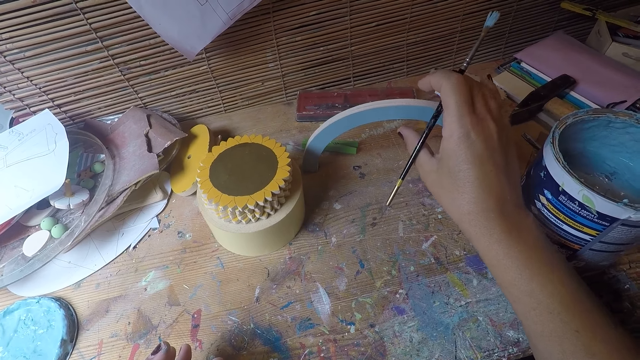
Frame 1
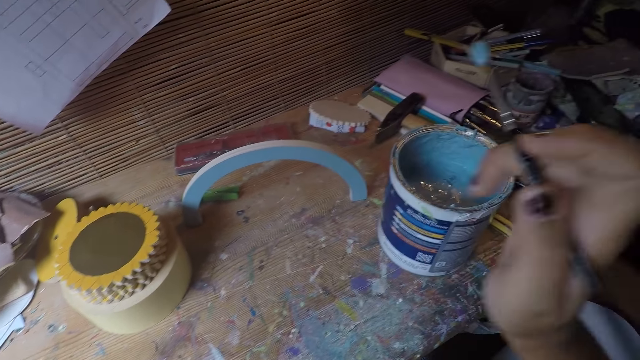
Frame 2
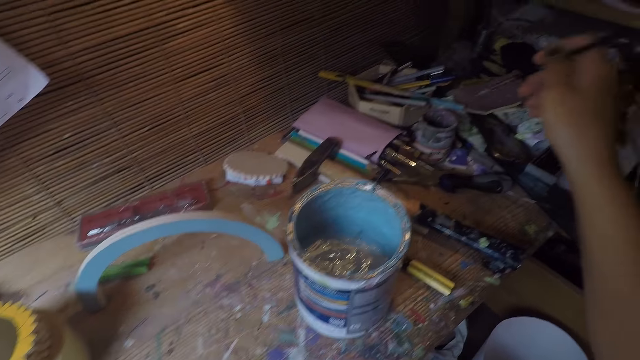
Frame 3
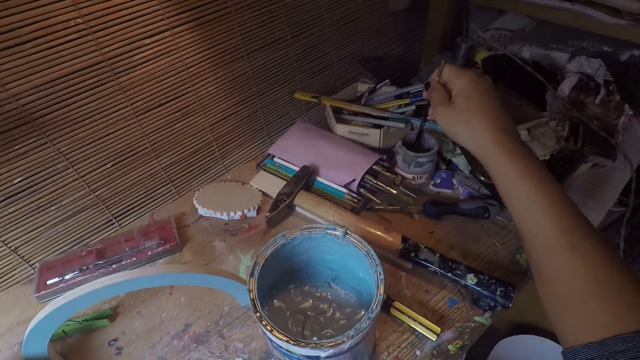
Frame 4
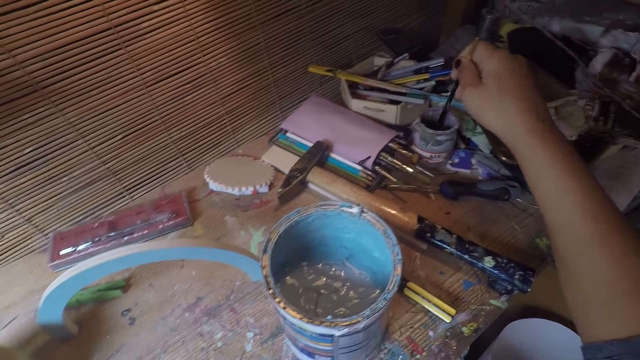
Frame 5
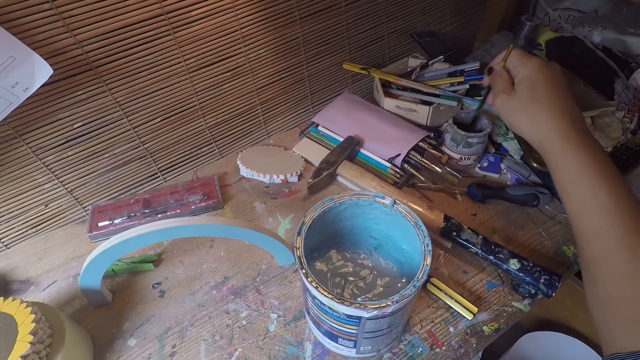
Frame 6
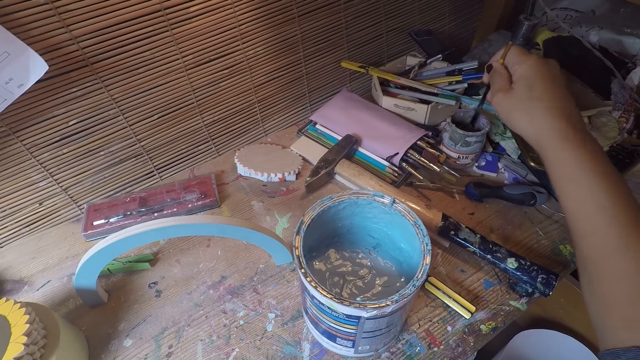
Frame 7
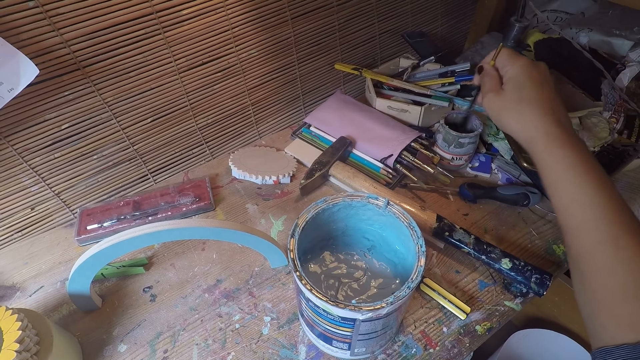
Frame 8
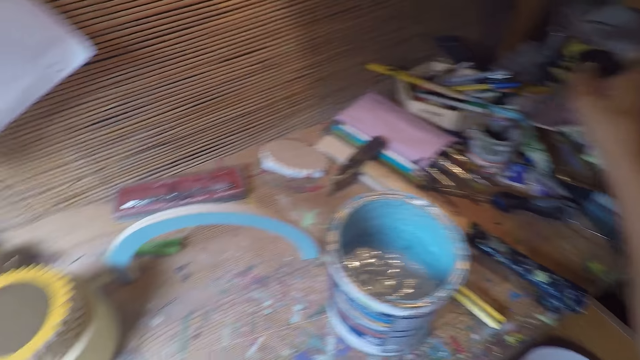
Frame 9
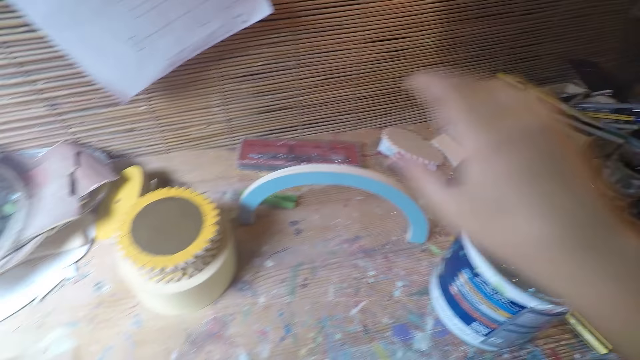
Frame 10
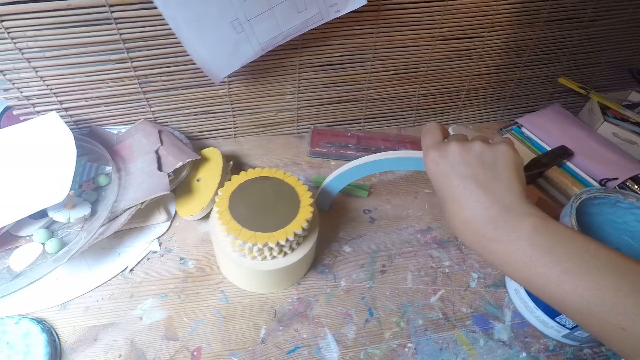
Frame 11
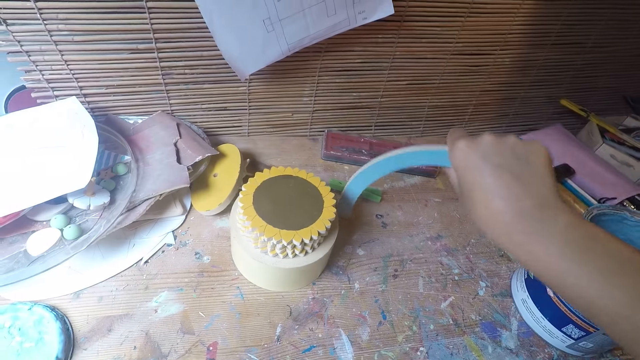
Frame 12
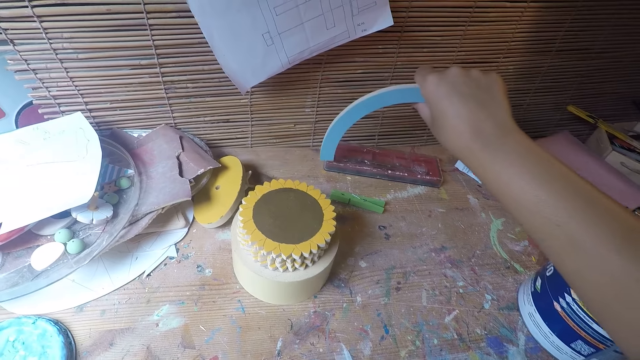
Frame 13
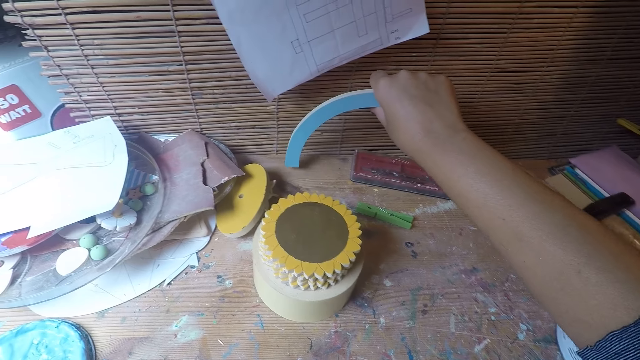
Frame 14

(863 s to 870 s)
The camera wearer dips a brush in a paint container in her right hand. She picks up the table coaster arc from the table with her right hand.

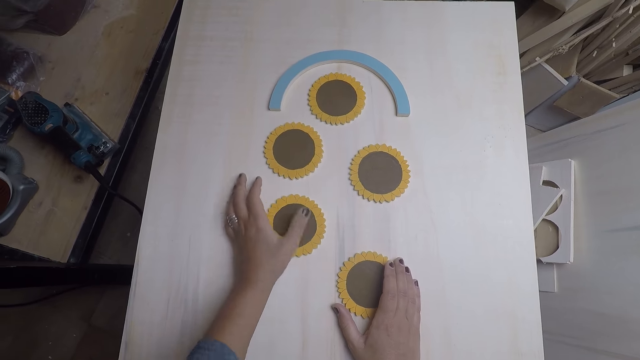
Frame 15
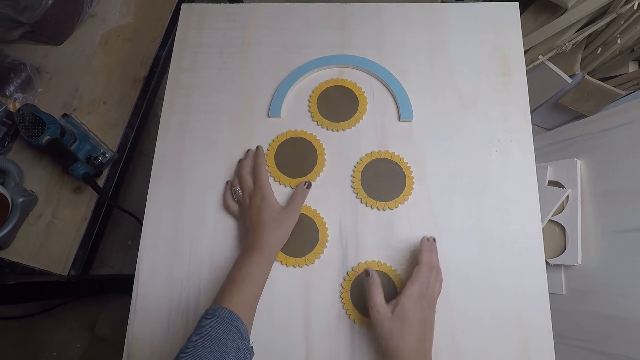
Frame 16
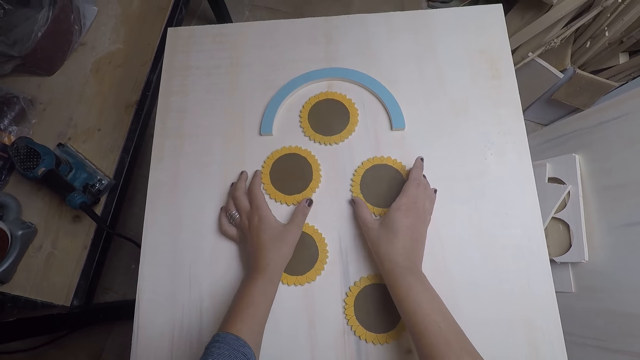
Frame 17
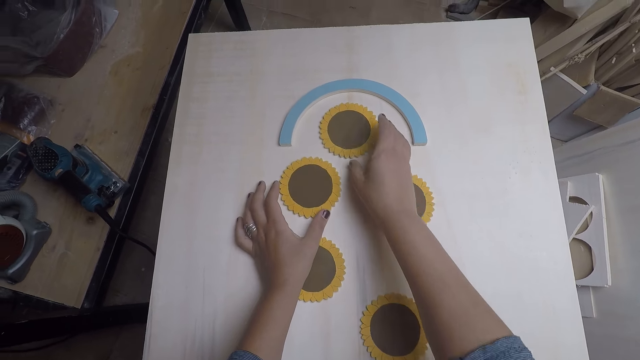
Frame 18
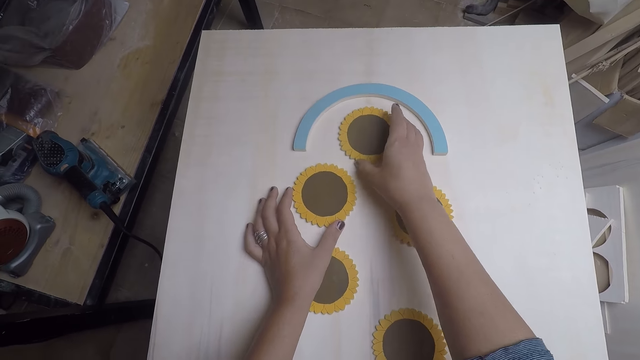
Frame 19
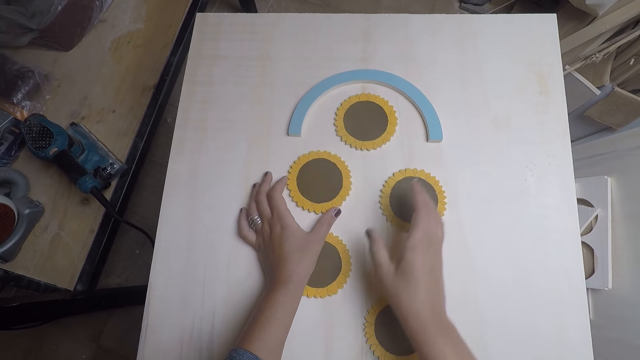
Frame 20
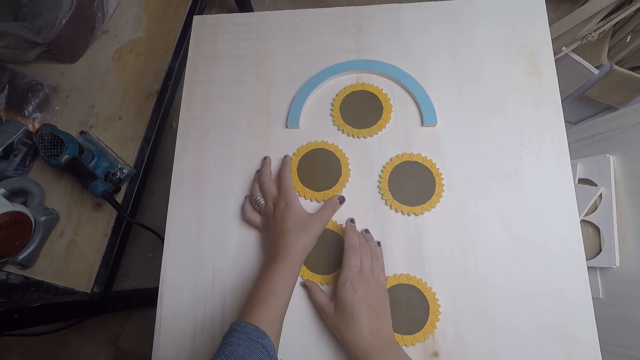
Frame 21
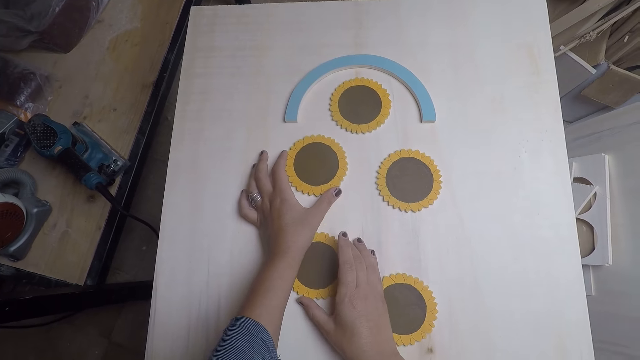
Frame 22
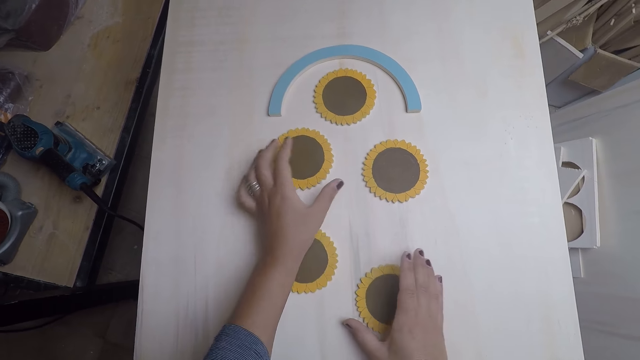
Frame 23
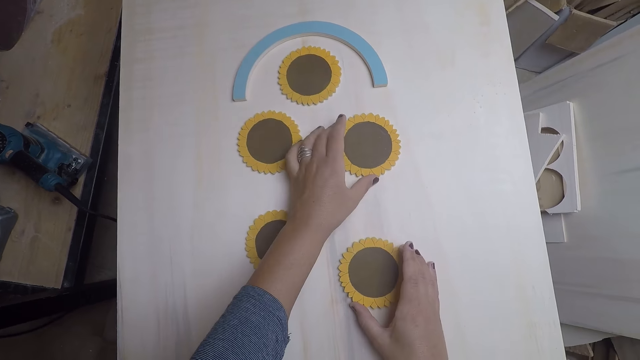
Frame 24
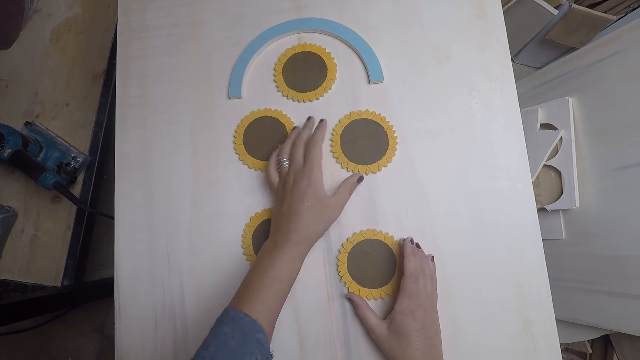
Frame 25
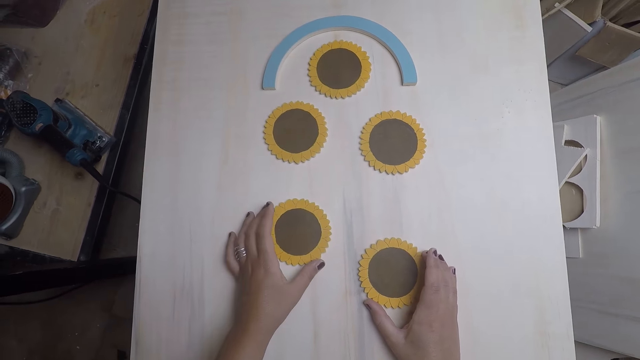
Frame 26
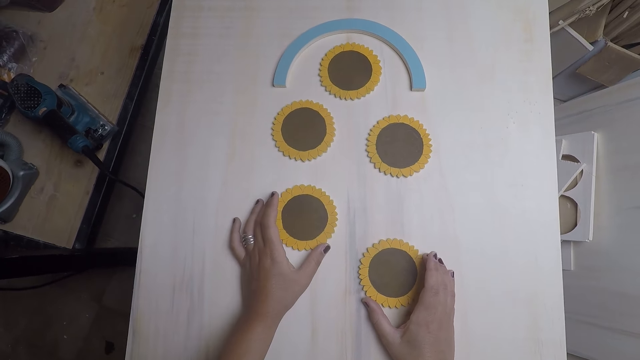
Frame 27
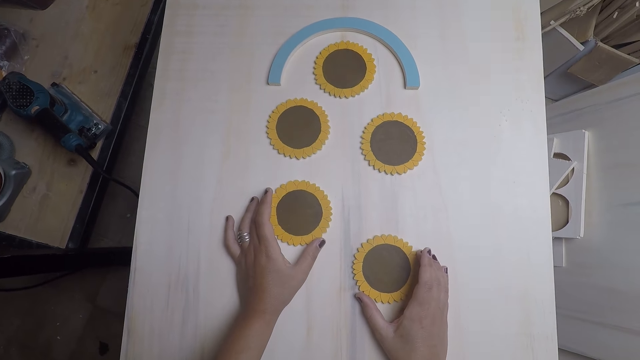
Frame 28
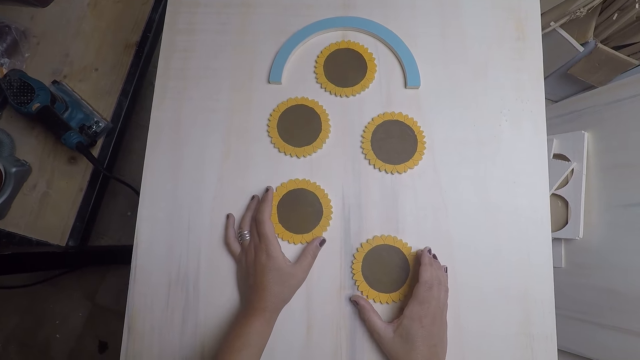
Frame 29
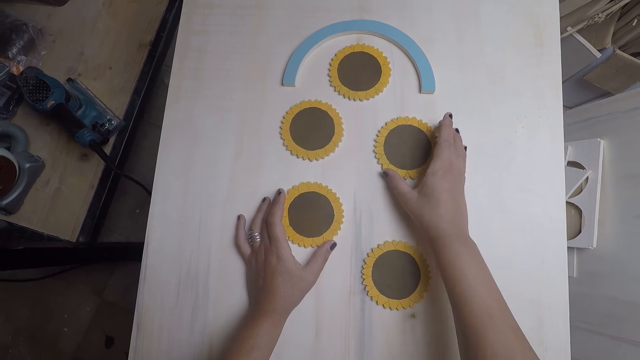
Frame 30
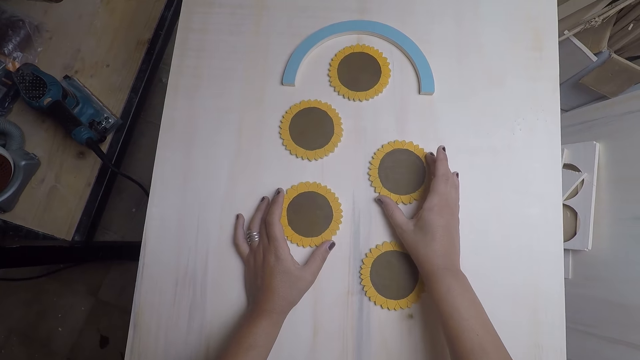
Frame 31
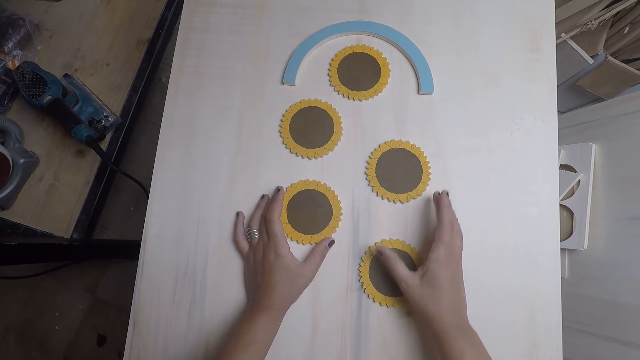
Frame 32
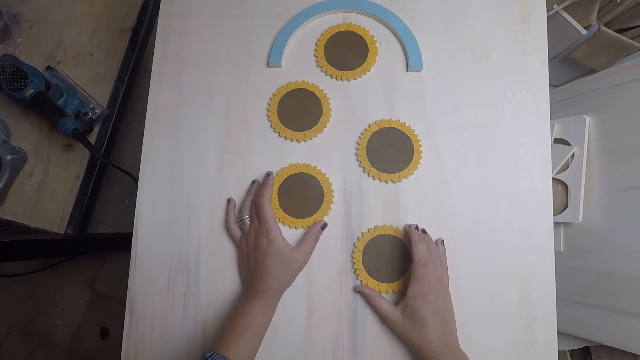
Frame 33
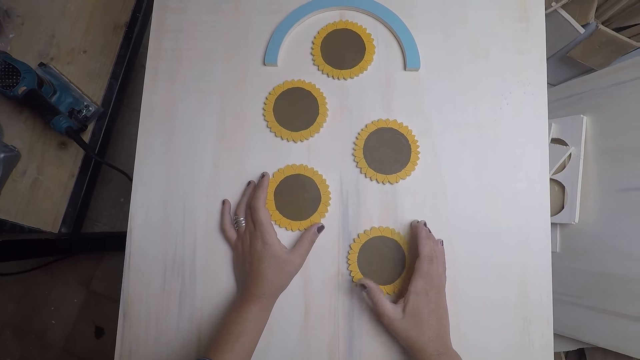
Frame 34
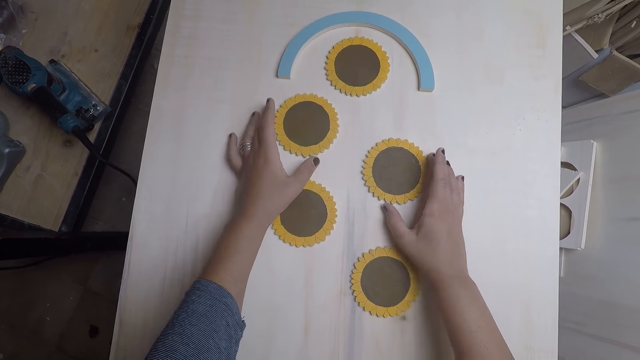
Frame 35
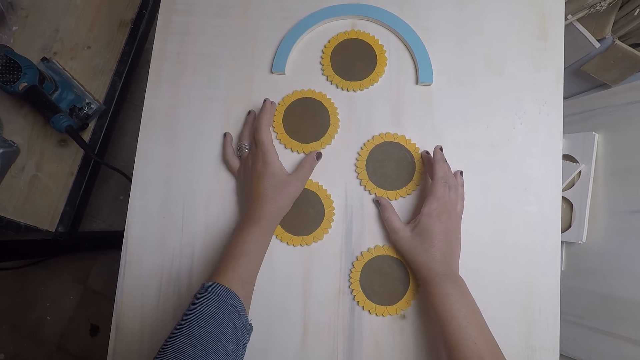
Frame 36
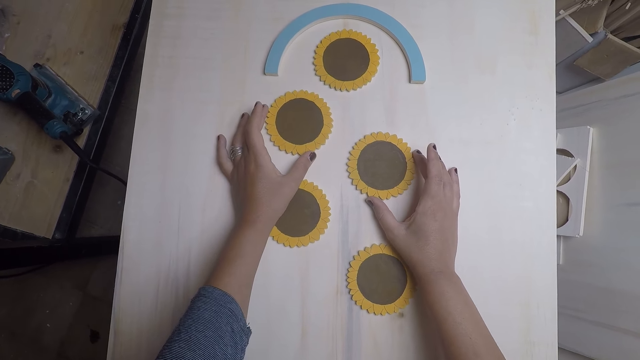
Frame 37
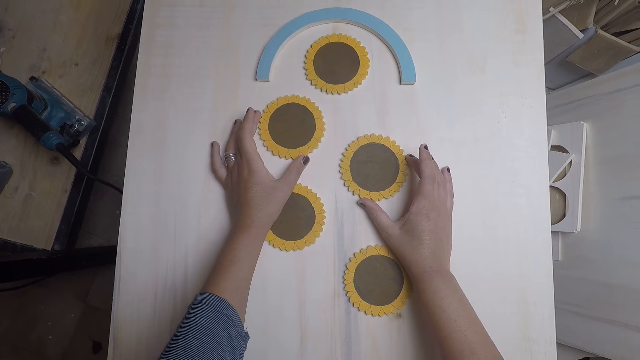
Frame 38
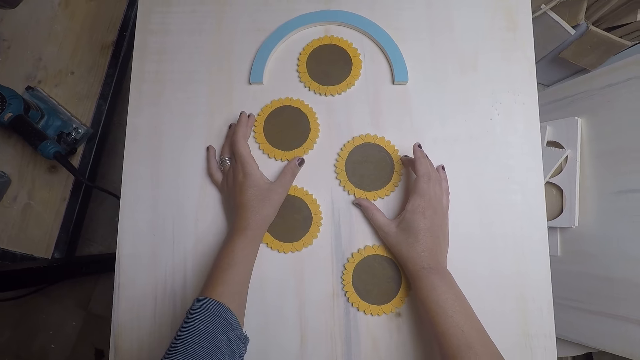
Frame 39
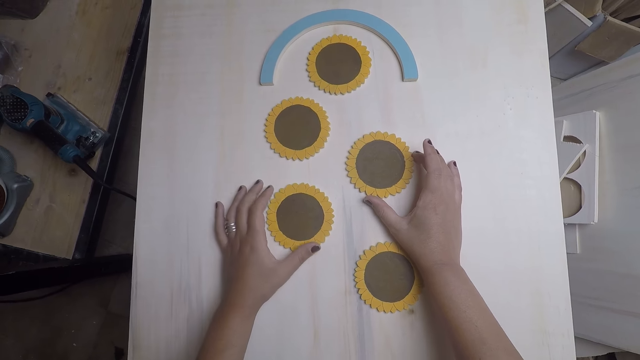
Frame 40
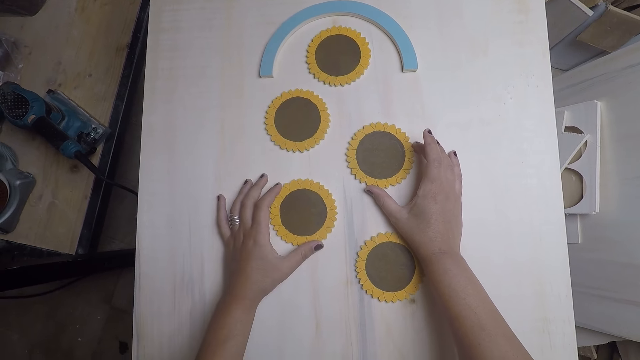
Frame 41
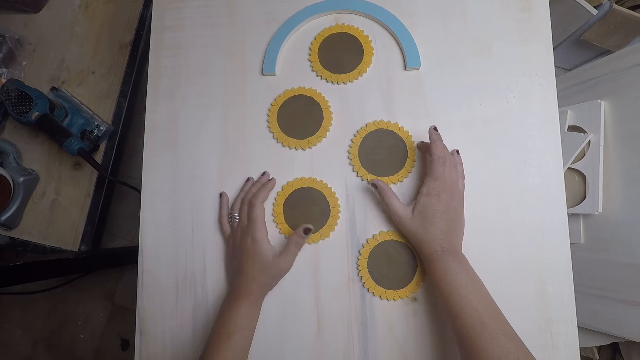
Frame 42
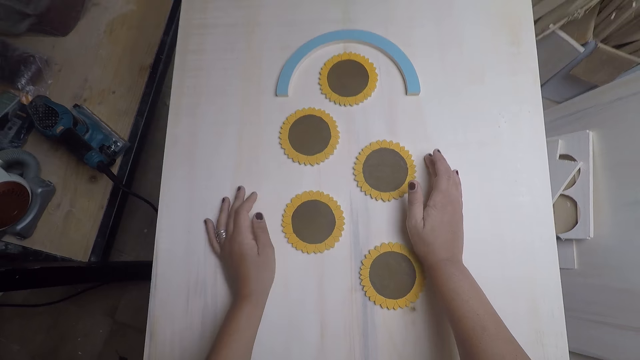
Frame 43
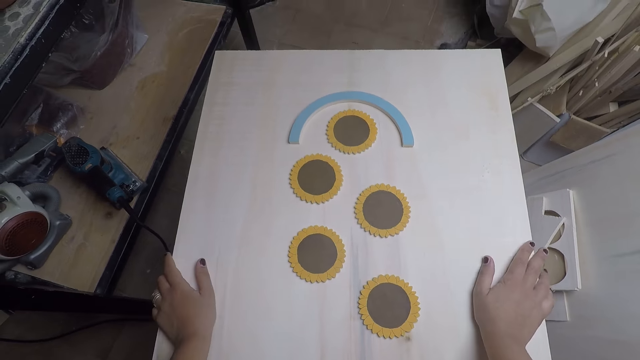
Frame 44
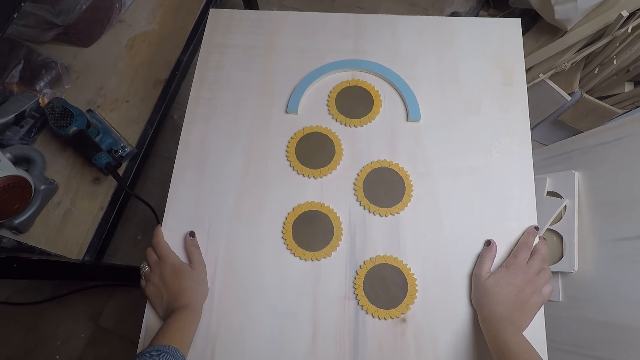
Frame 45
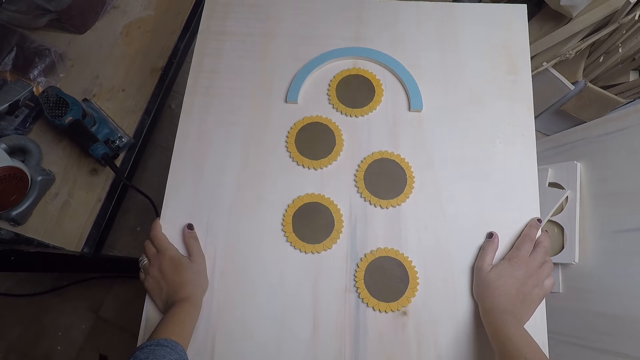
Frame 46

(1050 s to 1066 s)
The camera wearer aligns the pieces of woodcrafts. They hold the plank with both hands.
